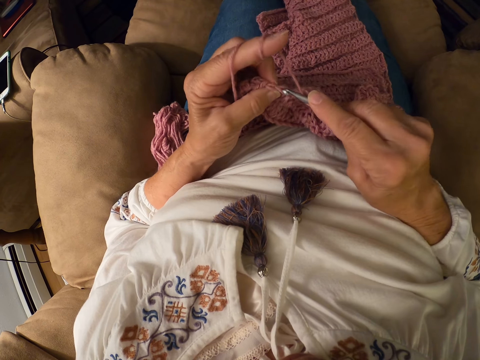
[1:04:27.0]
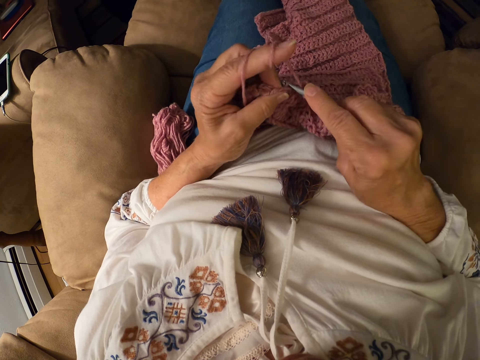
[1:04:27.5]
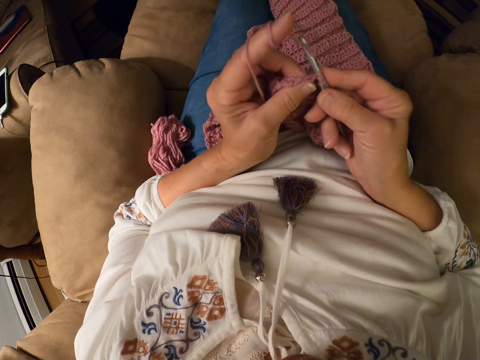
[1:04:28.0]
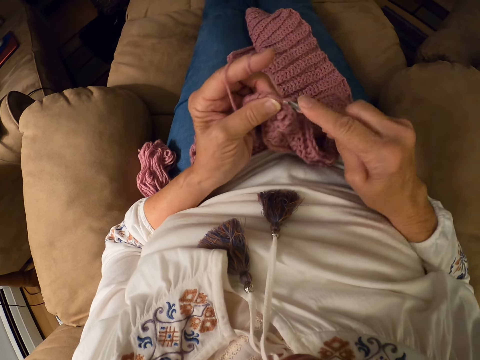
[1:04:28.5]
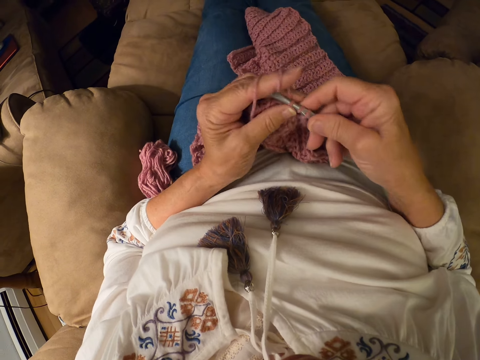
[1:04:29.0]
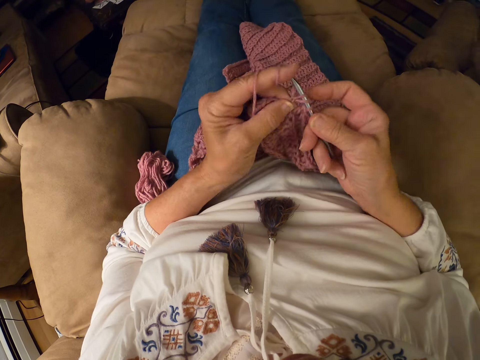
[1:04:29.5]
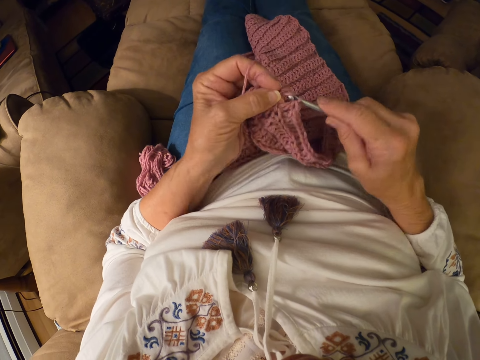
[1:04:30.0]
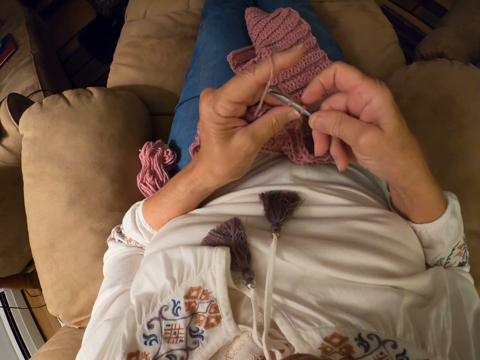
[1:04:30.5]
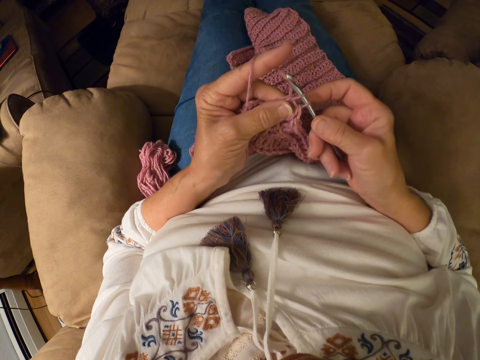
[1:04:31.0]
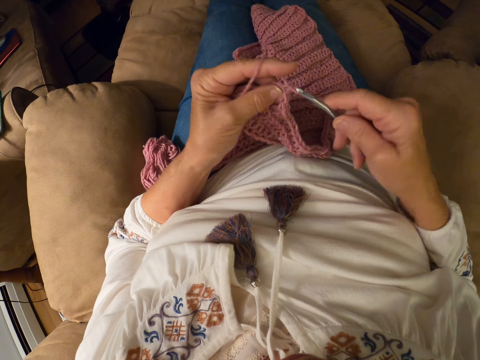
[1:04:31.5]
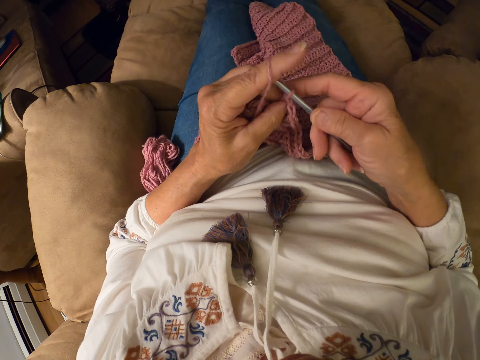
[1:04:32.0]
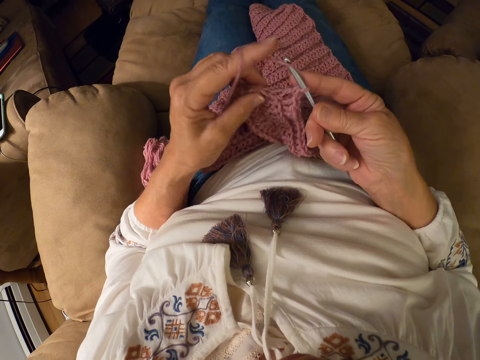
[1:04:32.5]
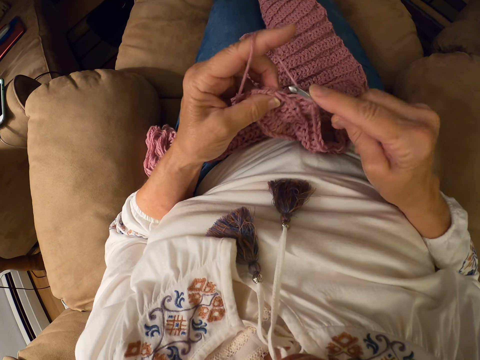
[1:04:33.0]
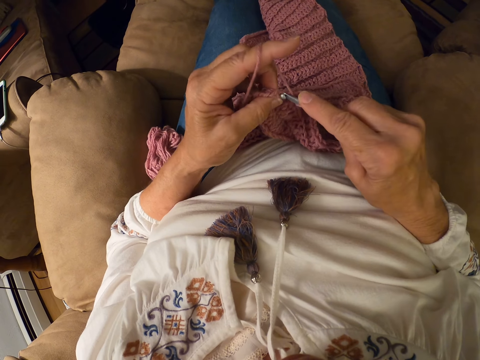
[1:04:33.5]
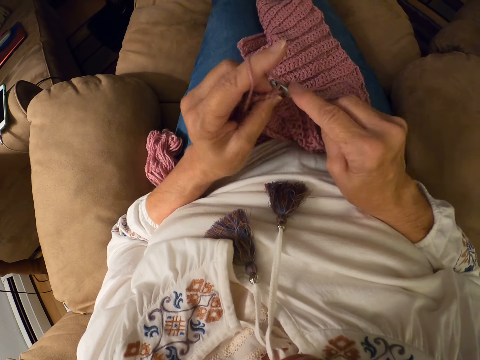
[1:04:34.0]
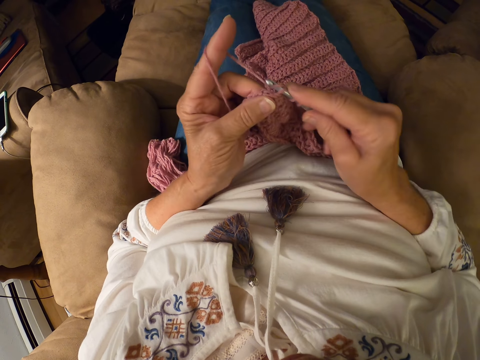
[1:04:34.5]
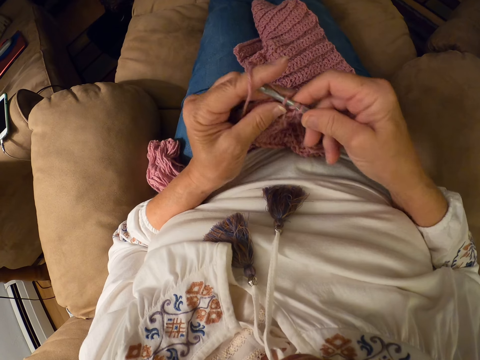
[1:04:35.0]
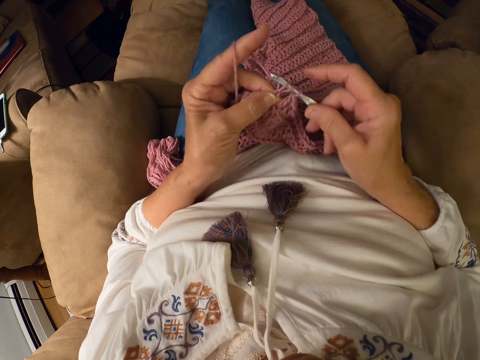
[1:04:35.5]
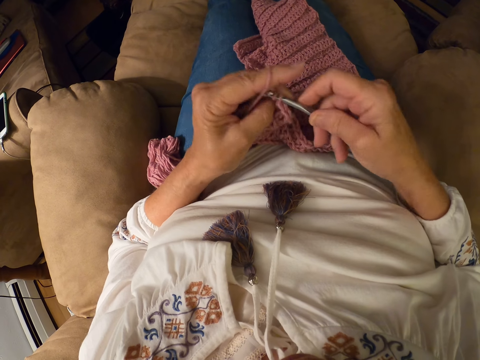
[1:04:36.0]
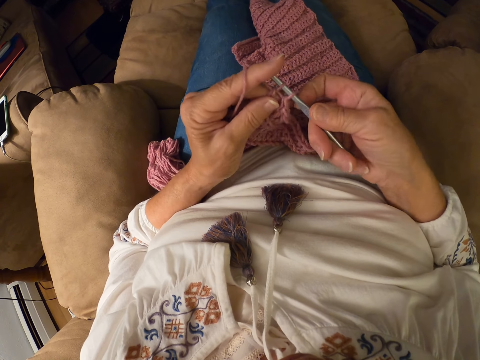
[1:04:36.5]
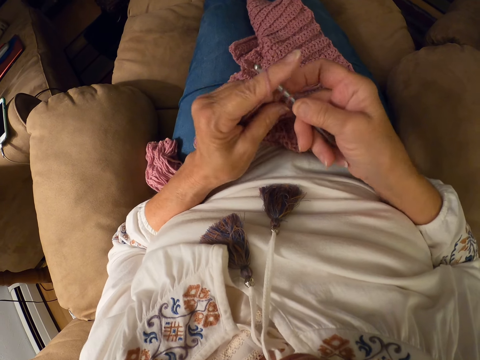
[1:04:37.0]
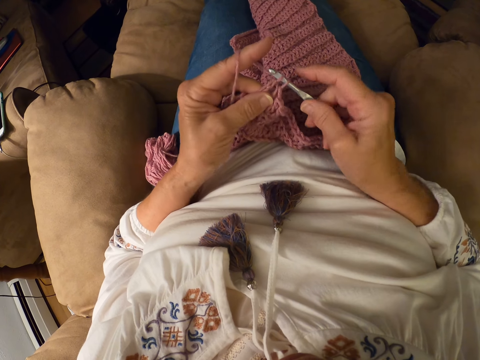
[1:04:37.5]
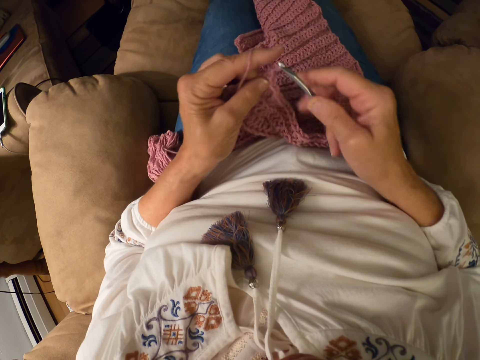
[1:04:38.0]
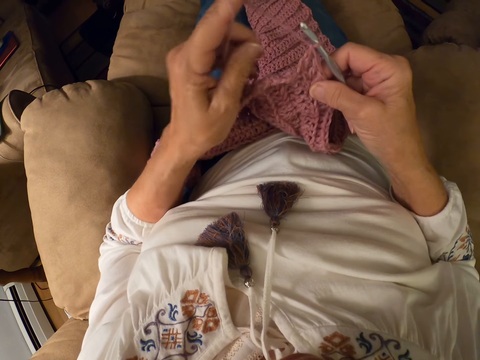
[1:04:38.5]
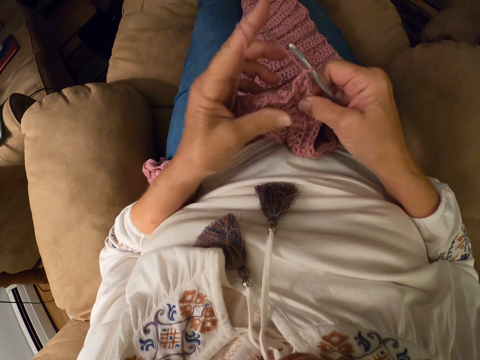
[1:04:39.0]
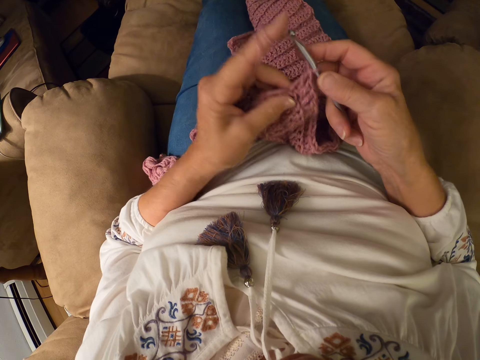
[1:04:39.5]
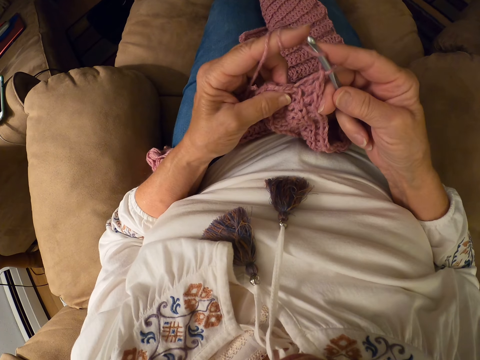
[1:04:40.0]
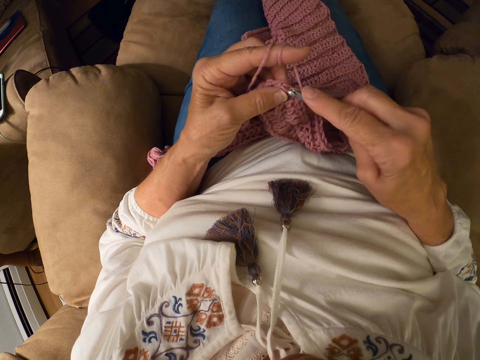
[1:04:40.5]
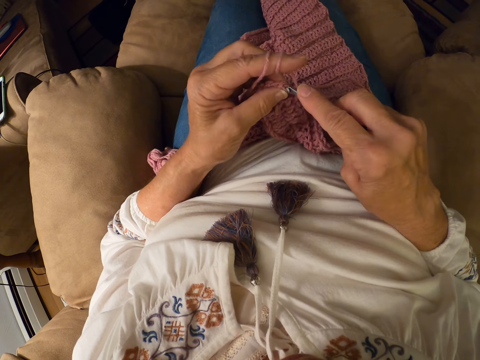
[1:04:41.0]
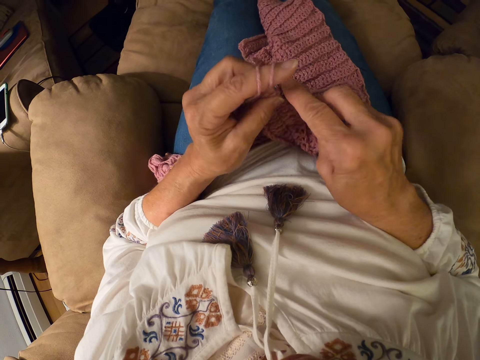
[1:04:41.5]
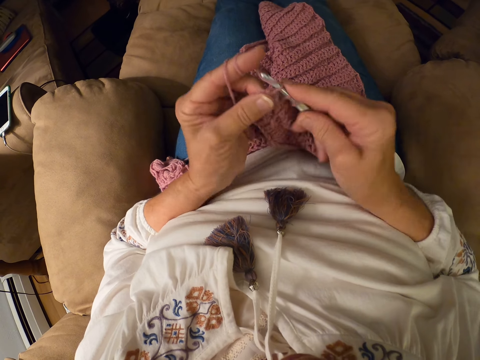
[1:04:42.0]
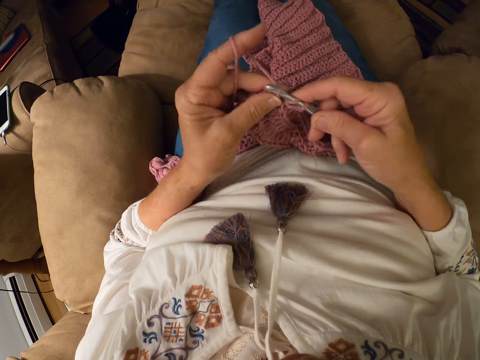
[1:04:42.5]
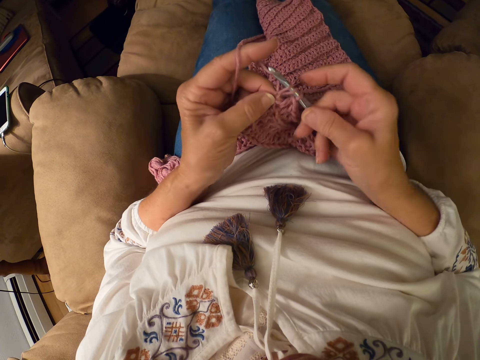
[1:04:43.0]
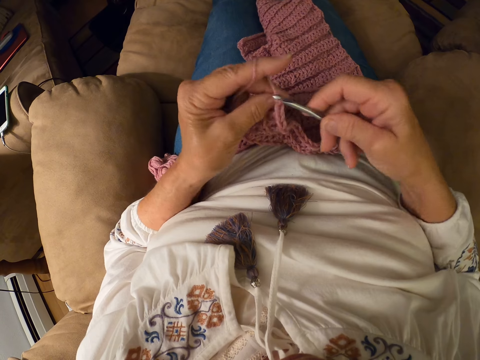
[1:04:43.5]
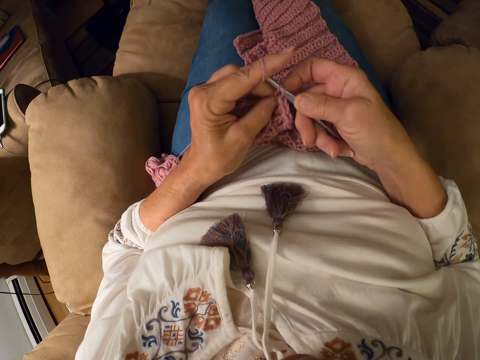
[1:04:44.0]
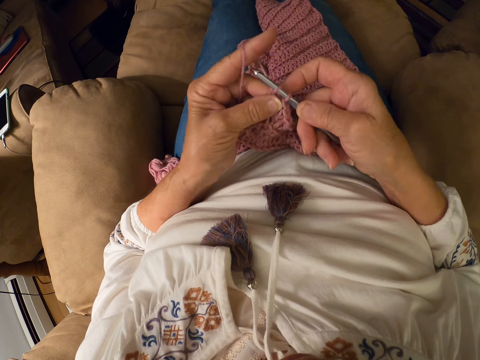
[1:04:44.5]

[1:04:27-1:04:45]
The camera wearer crochets the yarn with the crochet hook. She winds the yarn on her left index finger. She crochets the yarn with the crochet hook.

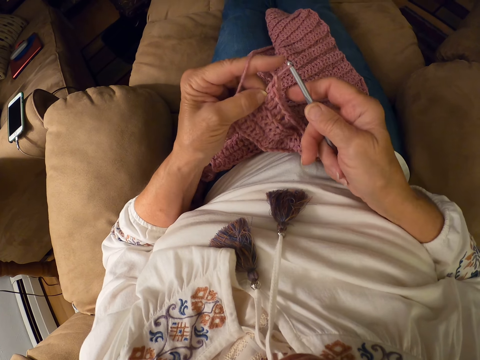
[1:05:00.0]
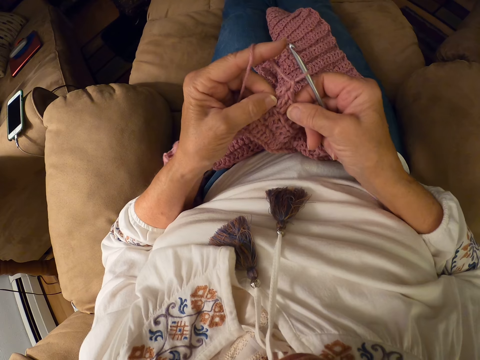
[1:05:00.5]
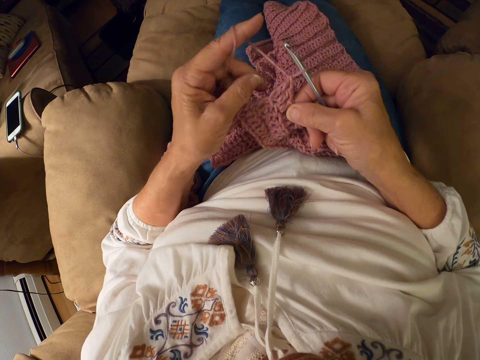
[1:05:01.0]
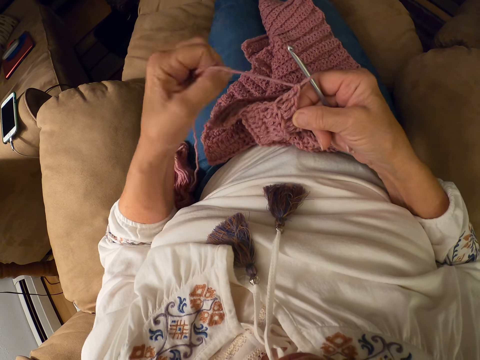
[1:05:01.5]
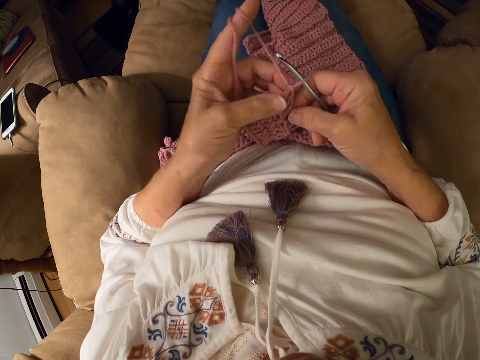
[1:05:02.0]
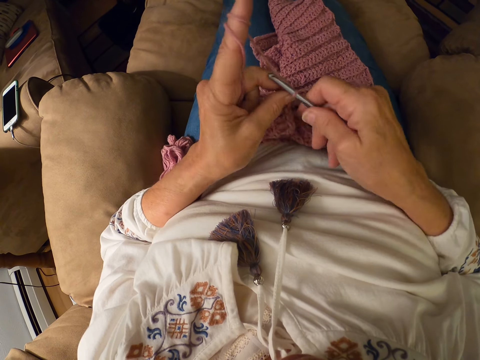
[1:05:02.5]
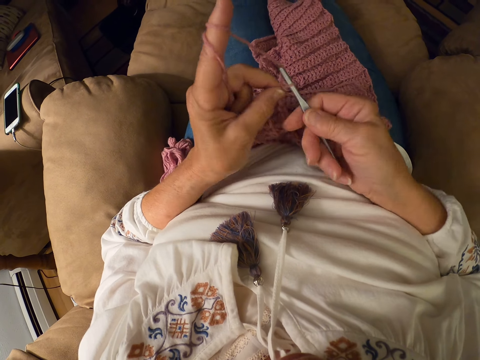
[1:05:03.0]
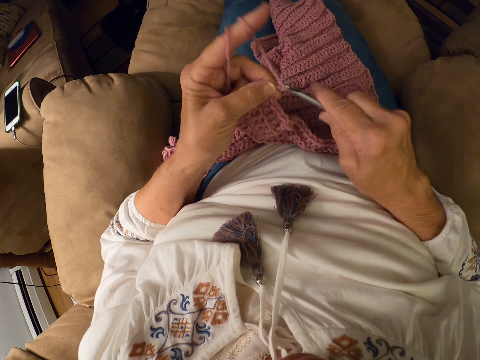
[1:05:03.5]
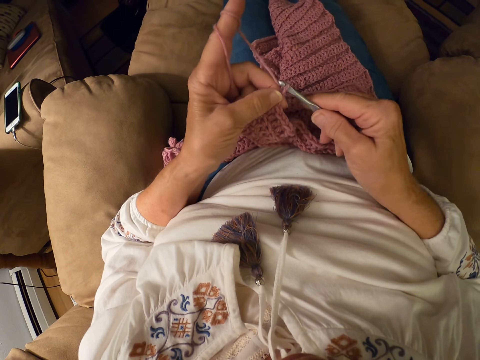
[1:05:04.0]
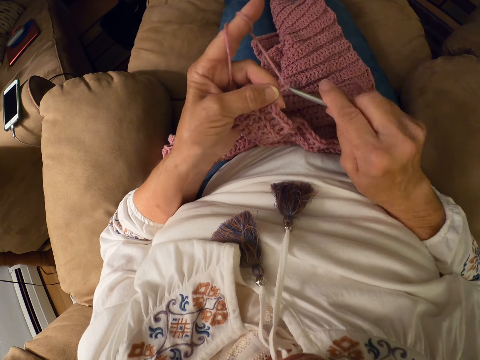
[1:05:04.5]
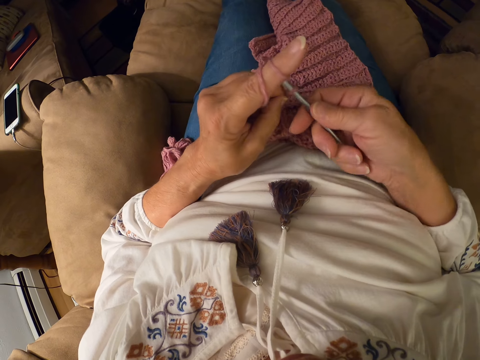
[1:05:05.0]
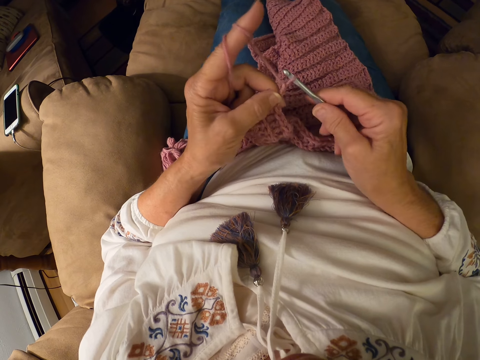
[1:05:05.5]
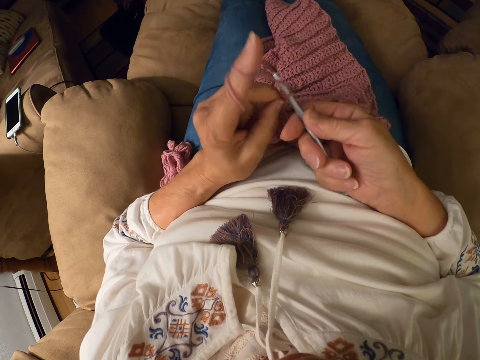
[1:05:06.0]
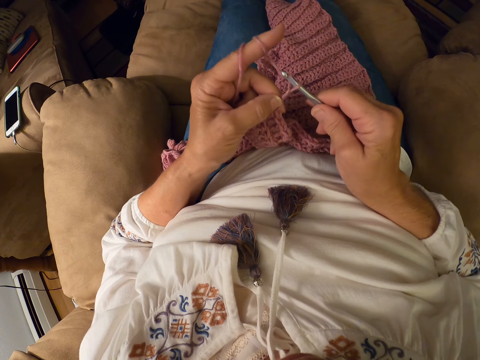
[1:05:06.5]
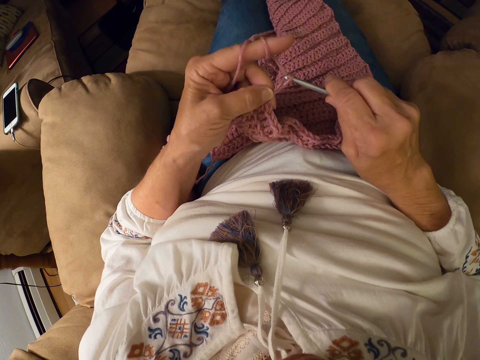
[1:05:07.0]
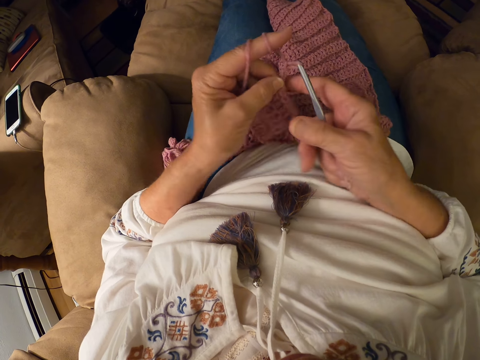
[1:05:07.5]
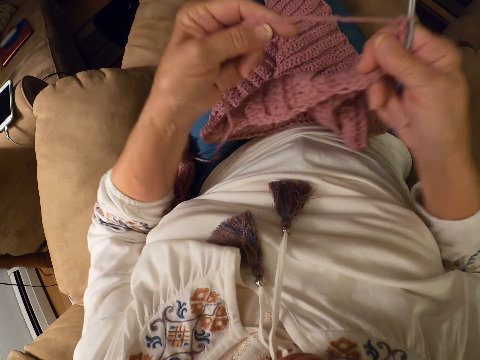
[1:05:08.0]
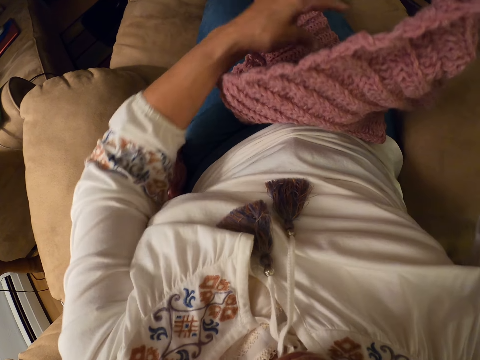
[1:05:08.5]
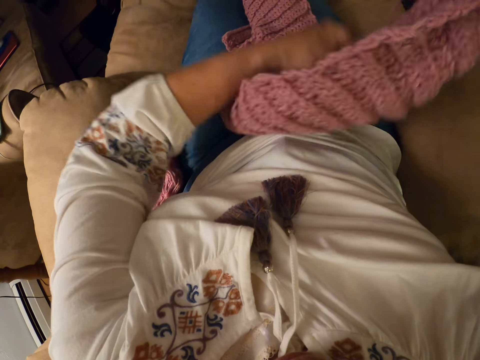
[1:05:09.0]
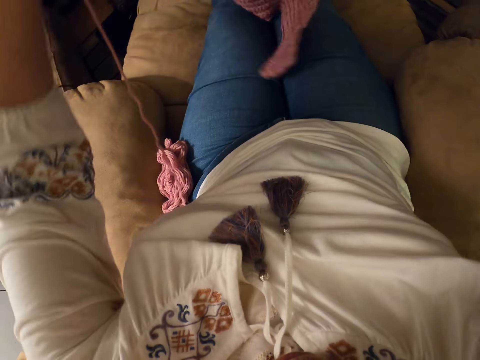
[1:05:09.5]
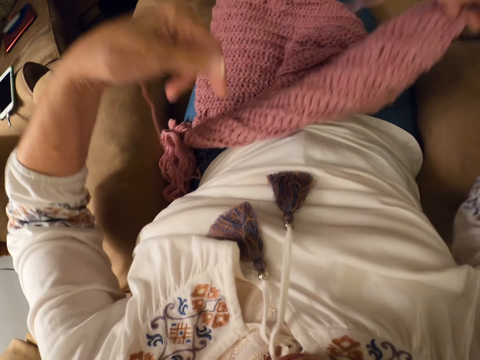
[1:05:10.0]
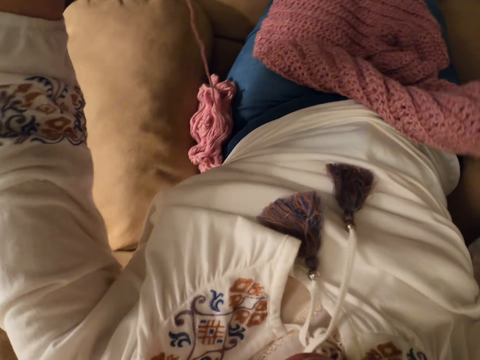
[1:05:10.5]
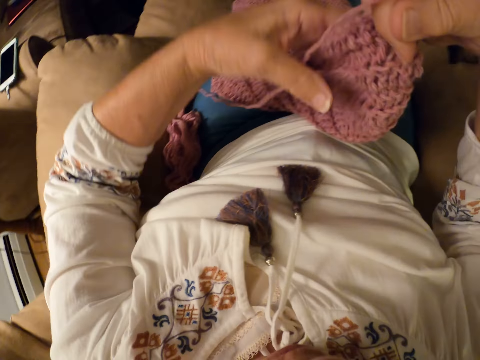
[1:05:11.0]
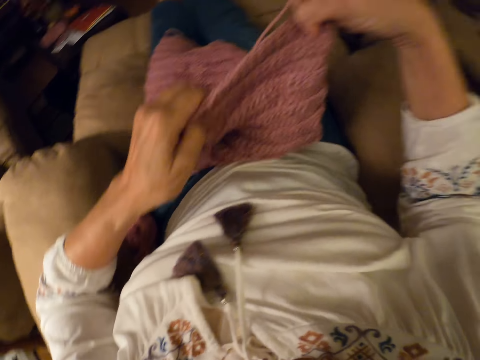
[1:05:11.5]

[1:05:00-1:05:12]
The camera wearer winds the yarn on her left index finger. She crochets the yarn with the crochet hook. She holds the crochet with her right hand. She lifts the cloth. She adjusts the crochet on her lap with her left hand.
